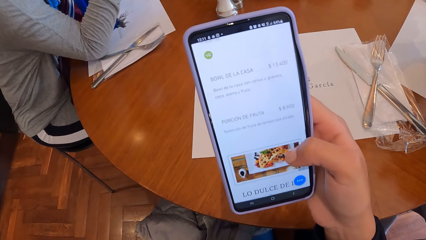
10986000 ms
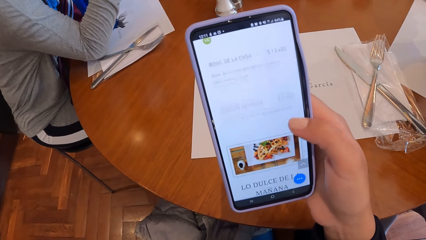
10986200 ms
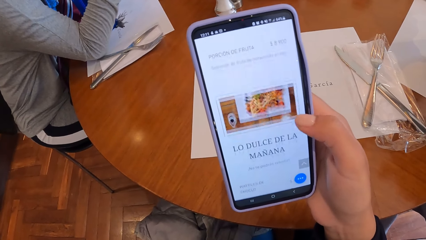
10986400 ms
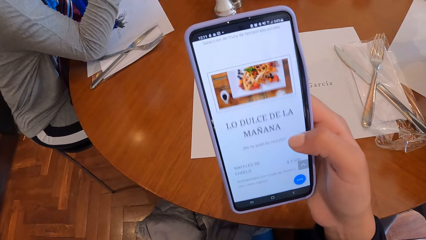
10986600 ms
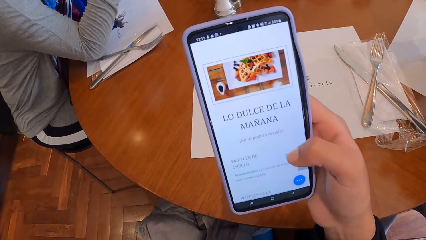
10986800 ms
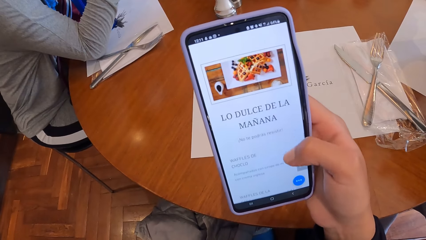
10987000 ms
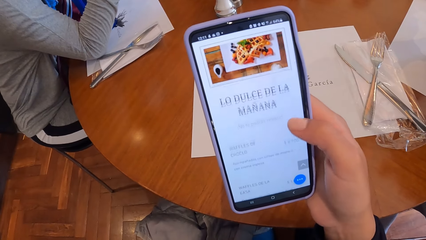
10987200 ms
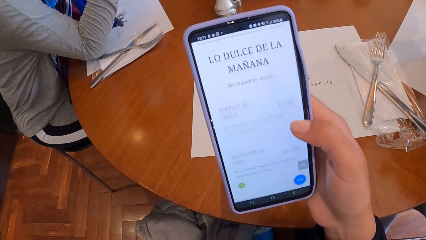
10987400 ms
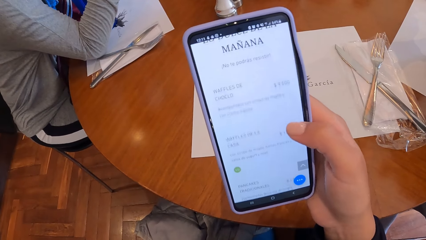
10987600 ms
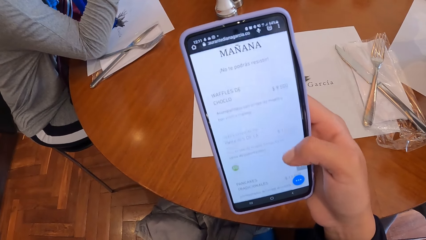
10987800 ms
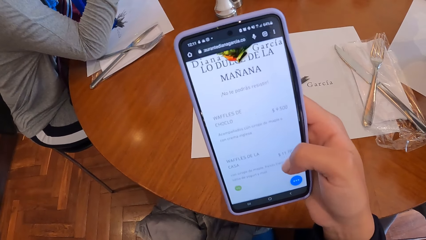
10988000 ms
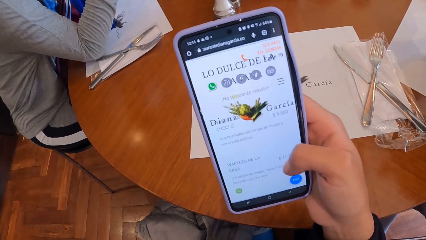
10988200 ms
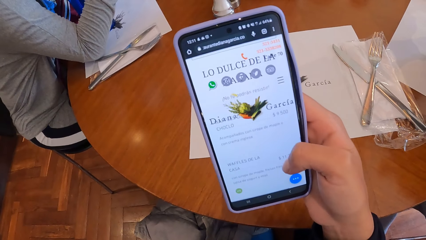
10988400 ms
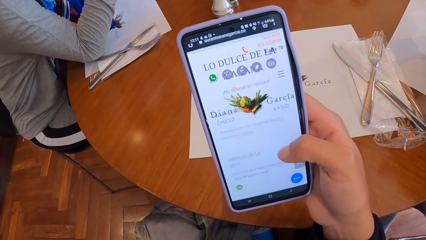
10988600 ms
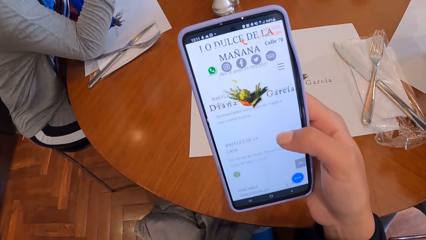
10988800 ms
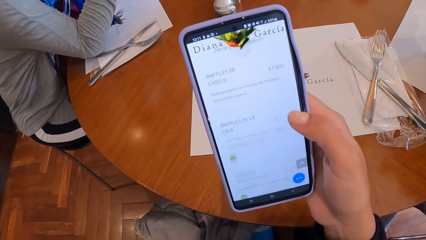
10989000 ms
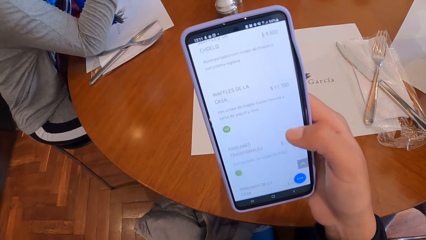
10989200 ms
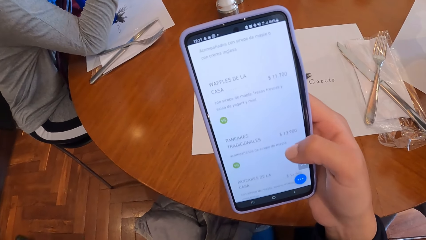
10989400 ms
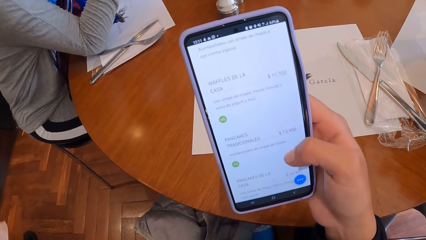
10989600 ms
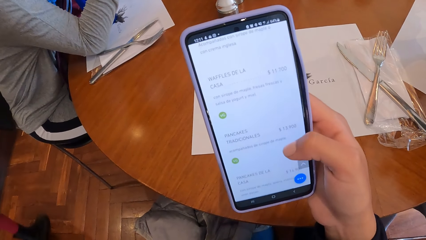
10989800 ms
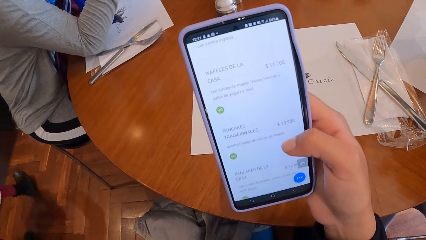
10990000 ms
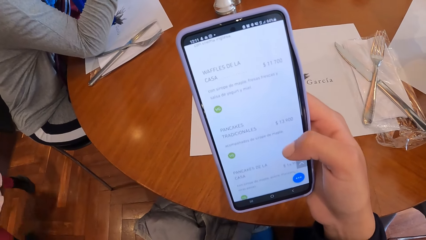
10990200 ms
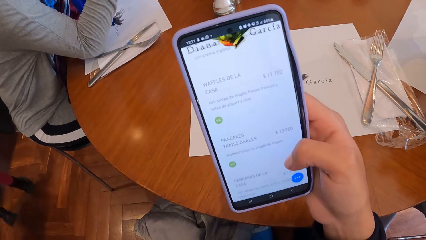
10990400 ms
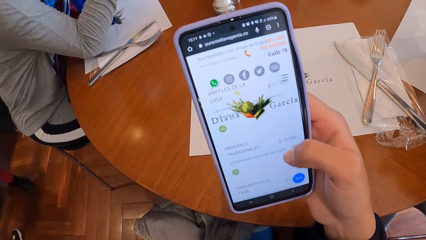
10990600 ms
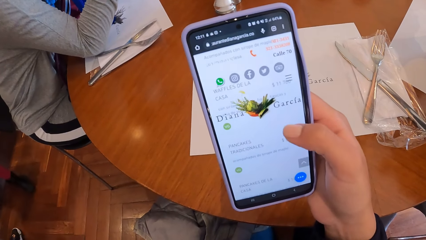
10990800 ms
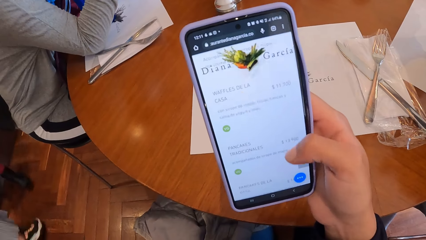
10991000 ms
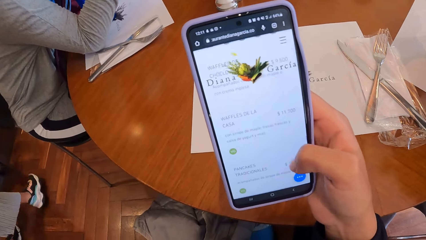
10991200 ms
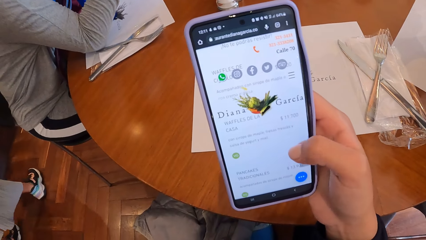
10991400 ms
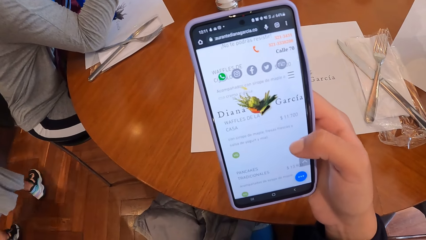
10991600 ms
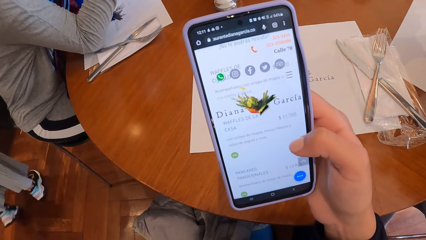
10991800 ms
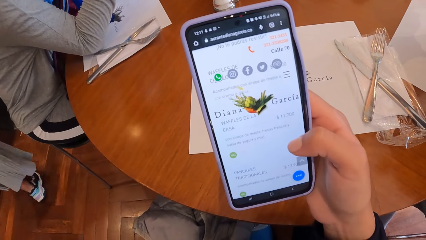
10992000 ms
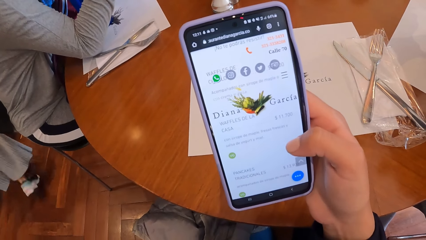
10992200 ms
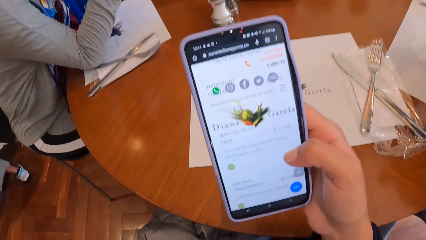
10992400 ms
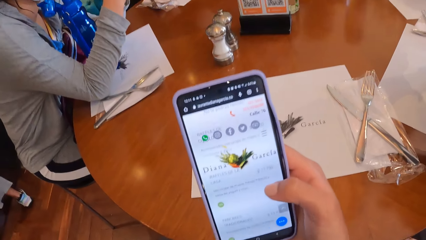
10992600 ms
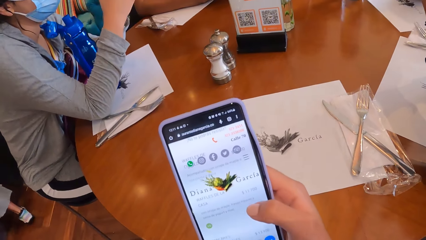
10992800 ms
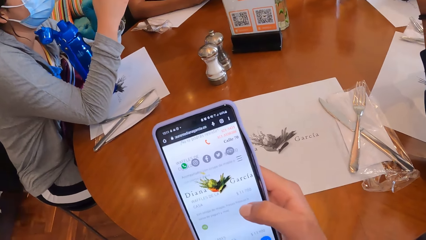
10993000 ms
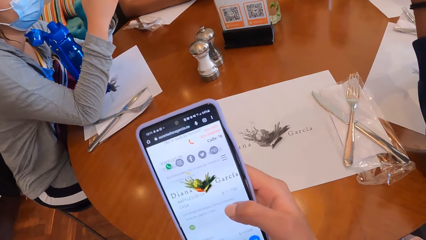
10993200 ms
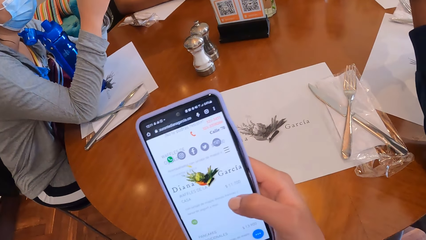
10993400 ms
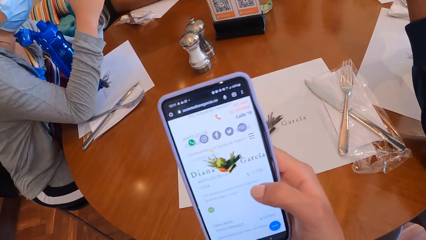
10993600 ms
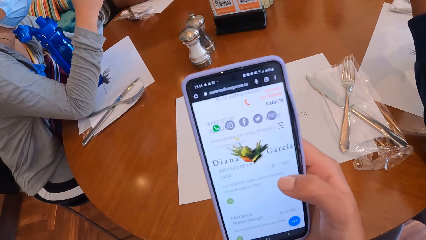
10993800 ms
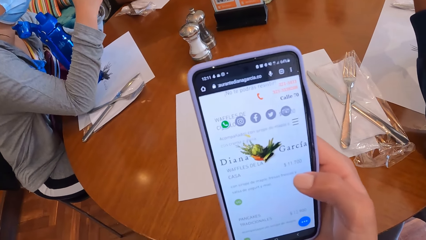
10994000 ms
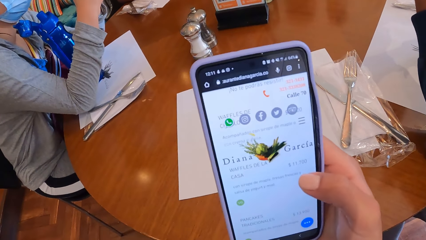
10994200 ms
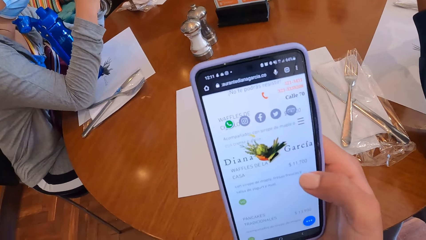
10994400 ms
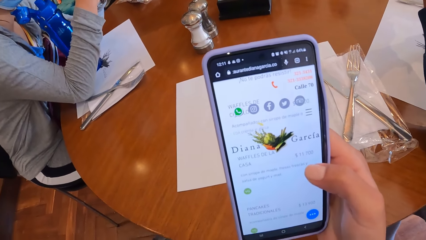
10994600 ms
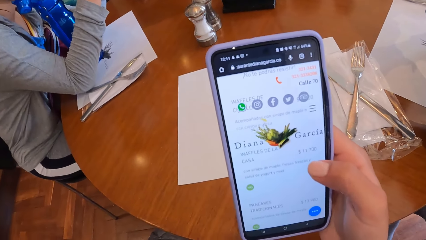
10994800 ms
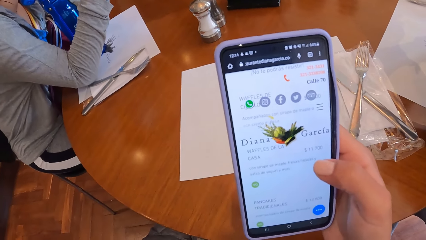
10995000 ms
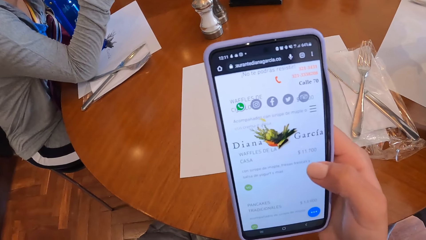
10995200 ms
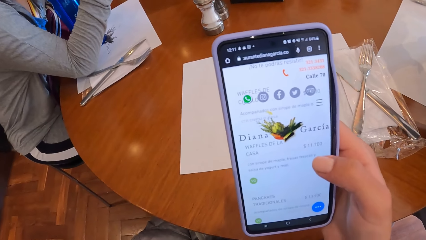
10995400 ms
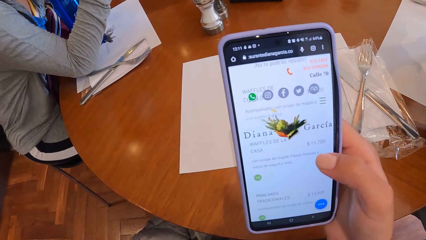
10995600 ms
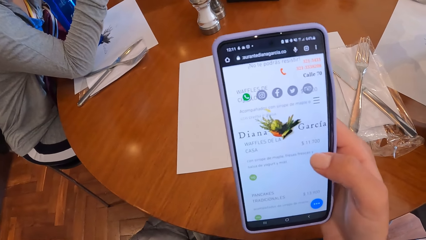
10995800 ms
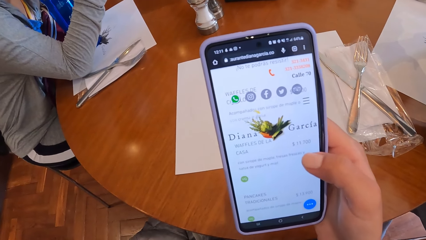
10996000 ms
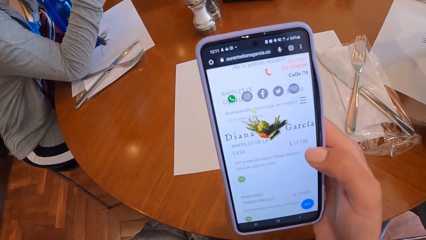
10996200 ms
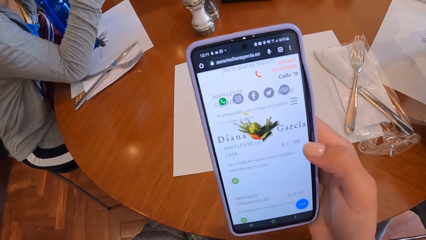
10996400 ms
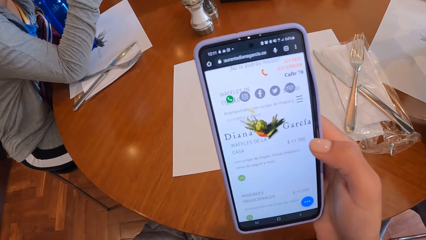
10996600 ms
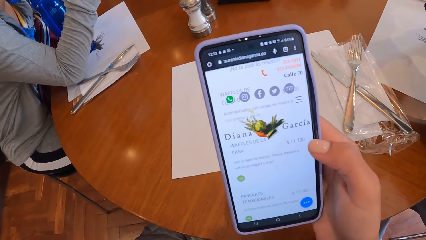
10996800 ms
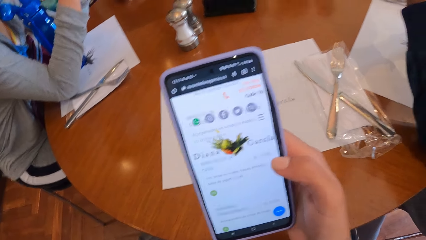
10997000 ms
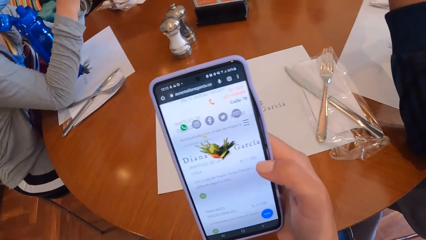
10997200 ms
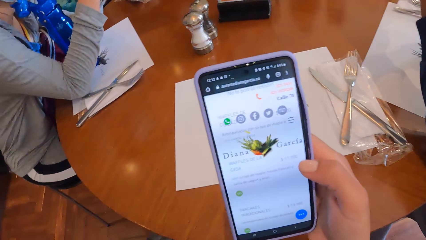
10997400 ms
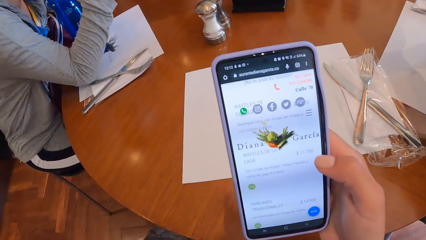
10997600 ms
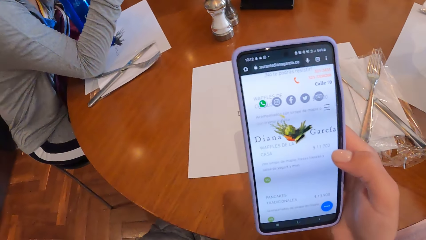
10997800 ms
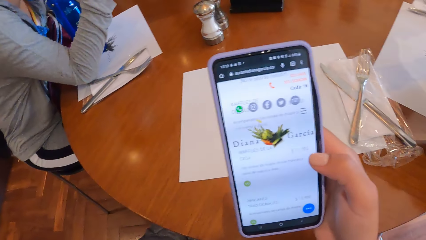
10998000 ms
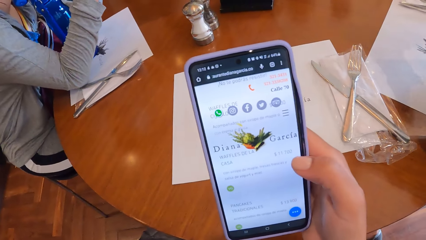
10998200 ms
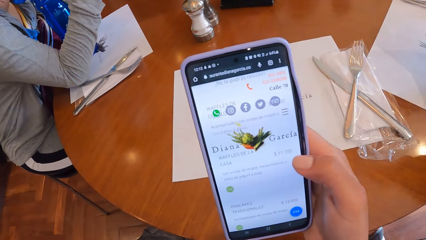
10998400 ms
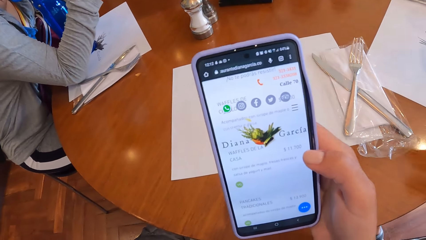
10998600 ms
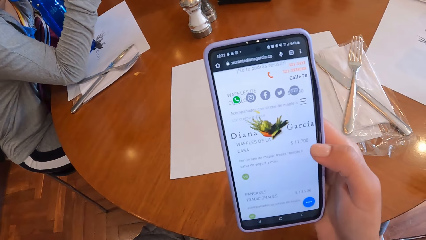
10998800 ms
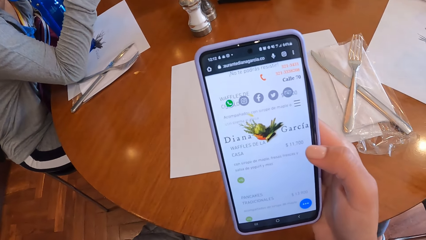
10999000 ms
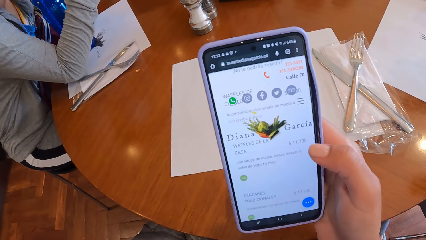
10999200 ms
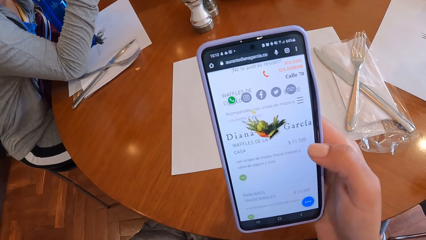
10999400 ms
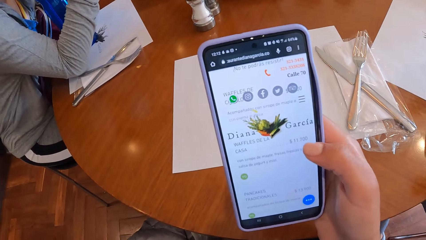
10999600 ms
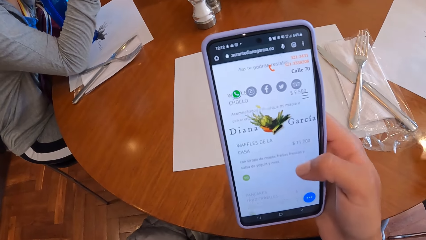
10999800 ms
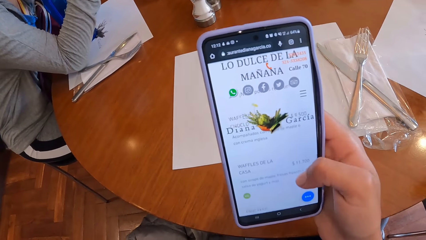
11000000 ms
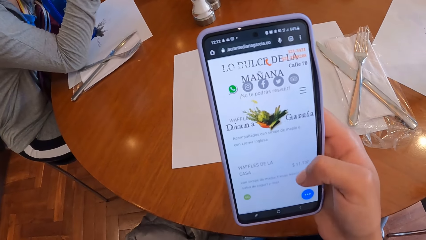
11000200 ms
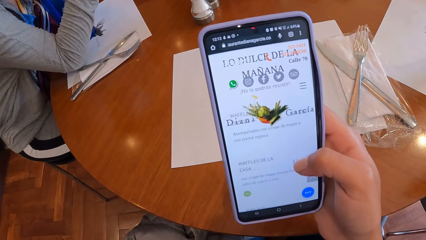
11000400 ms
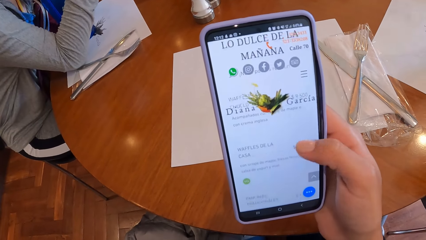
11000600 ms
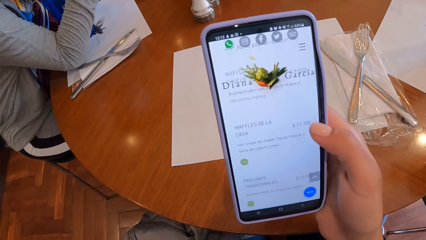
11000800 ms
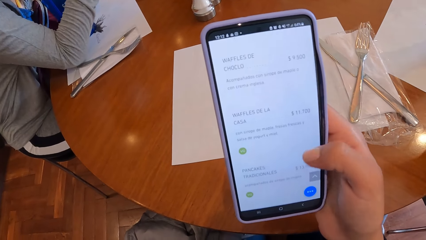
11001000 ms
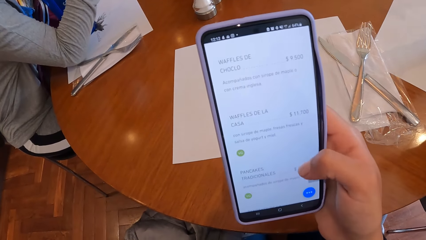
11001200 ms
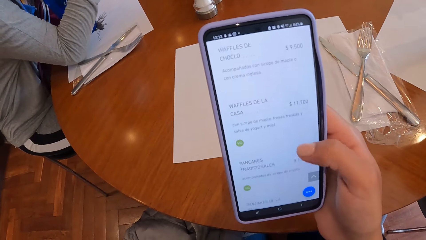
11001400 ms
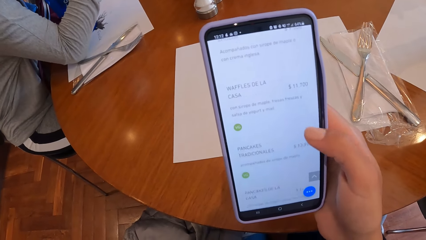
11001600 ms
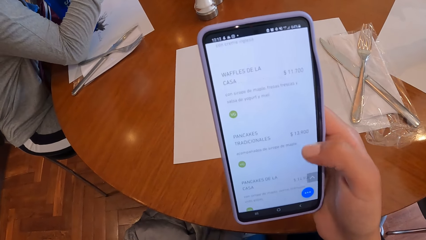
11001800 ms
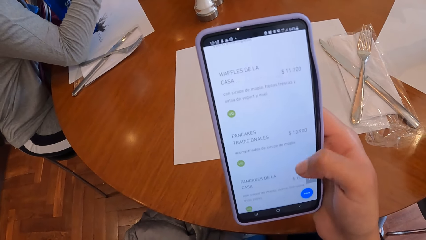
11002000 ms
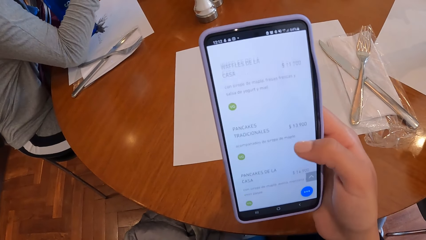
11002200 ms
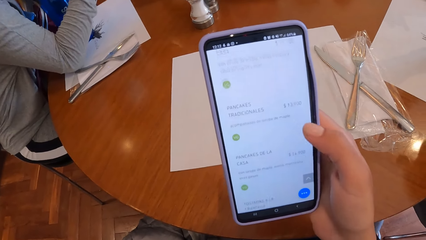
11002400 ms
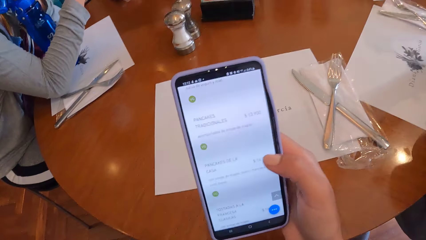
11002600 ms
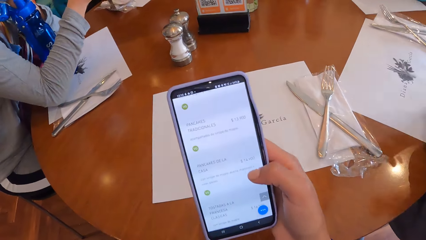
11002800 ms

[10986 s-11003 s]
A woman walks towards a staircase. The camera wearer uses a phone.
